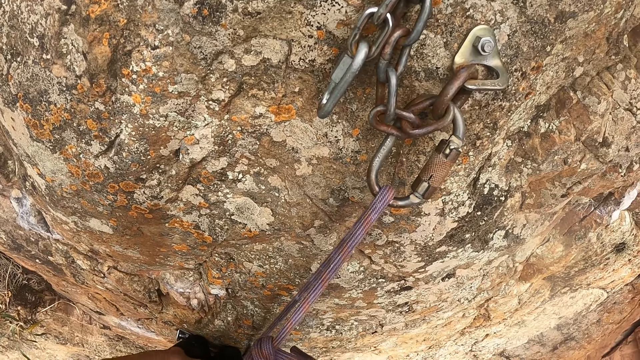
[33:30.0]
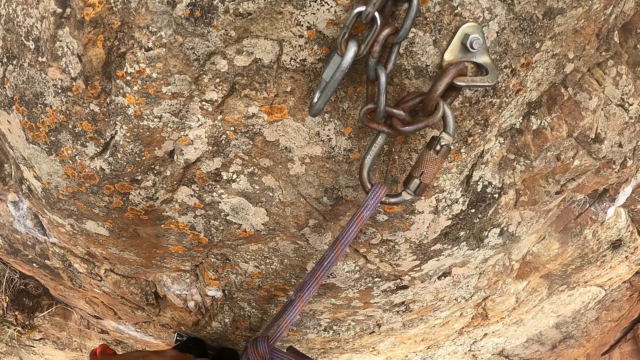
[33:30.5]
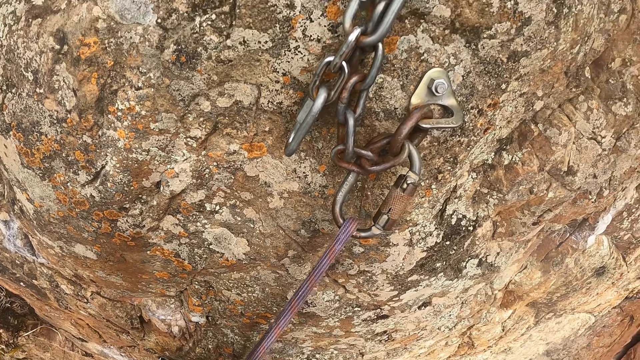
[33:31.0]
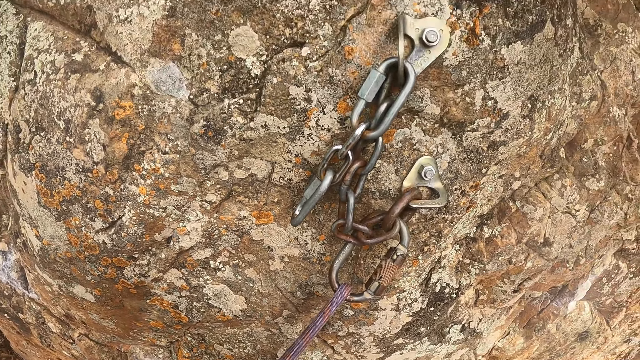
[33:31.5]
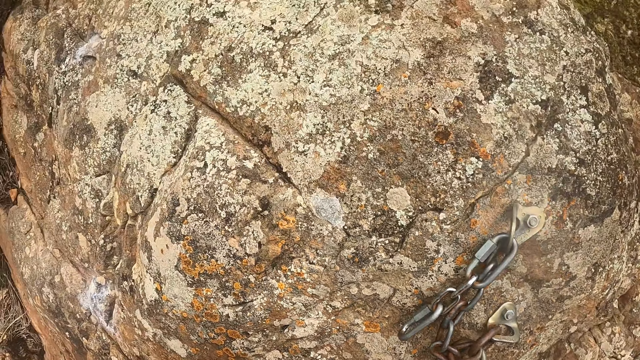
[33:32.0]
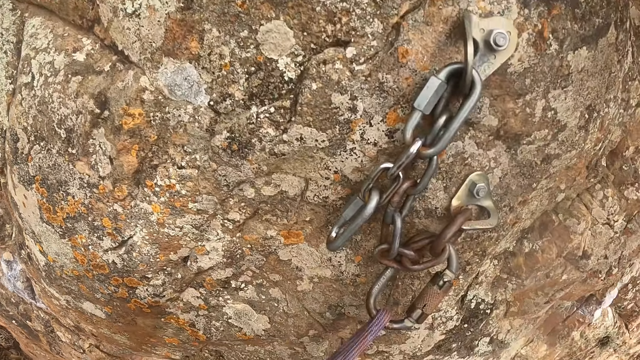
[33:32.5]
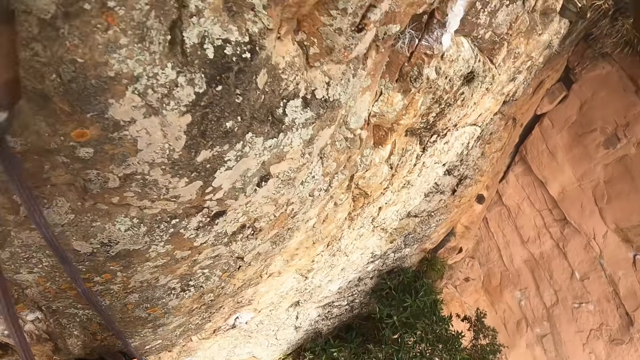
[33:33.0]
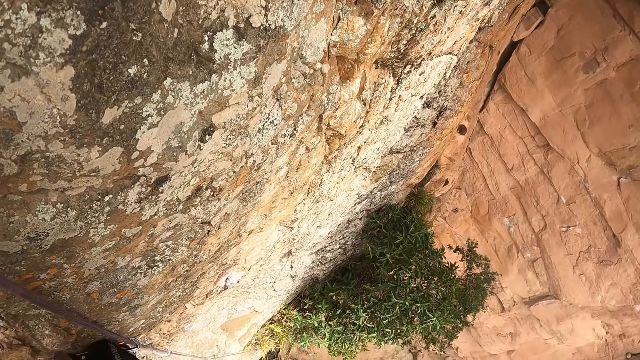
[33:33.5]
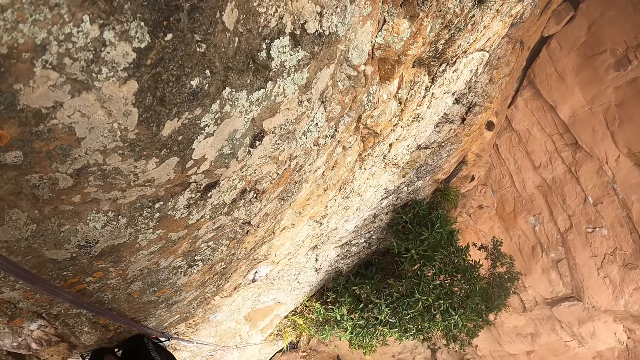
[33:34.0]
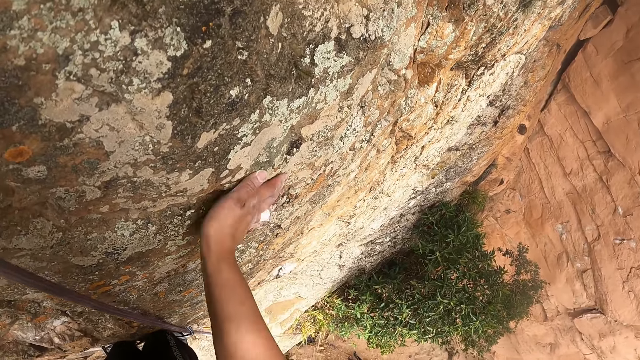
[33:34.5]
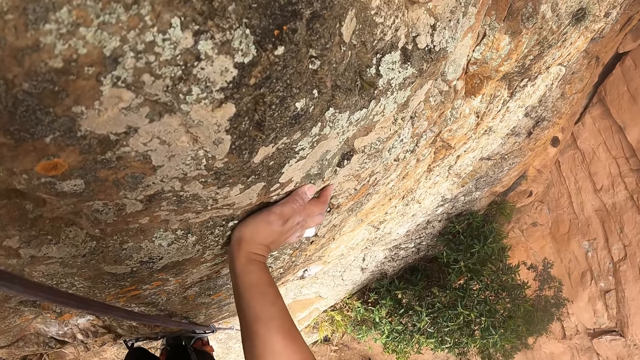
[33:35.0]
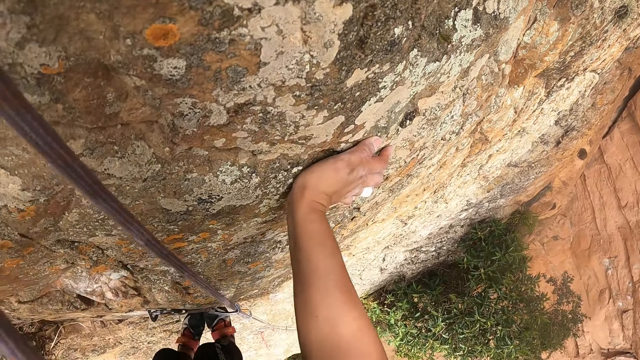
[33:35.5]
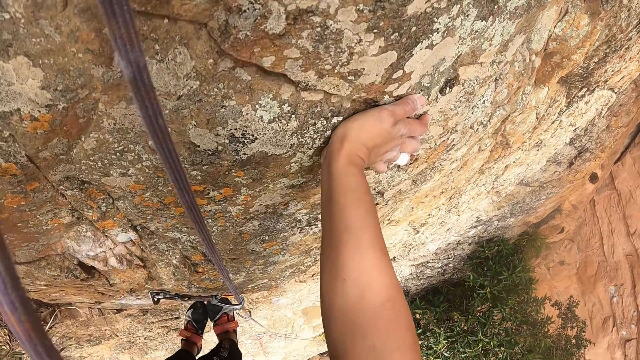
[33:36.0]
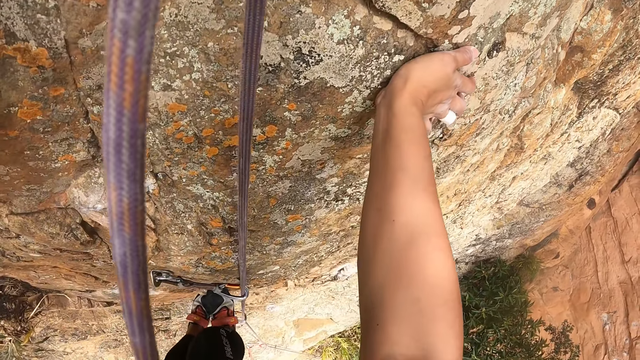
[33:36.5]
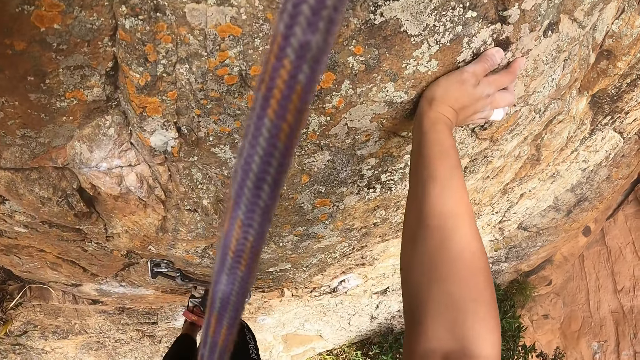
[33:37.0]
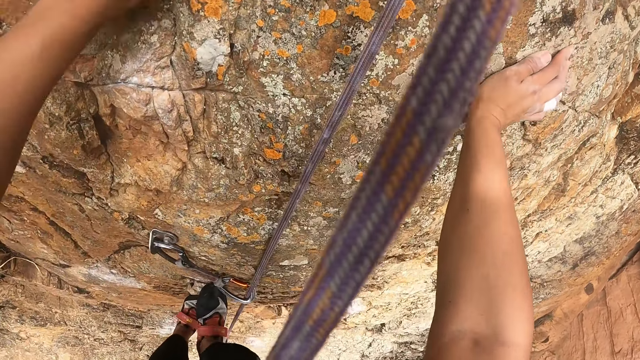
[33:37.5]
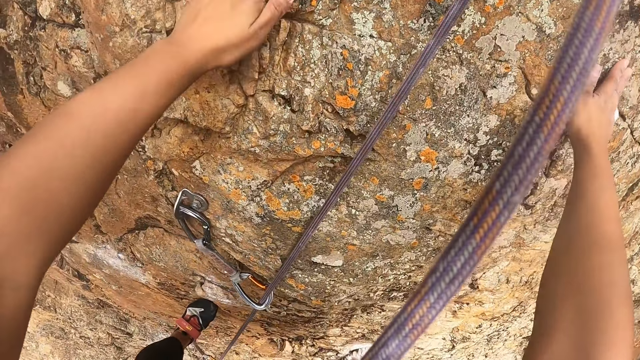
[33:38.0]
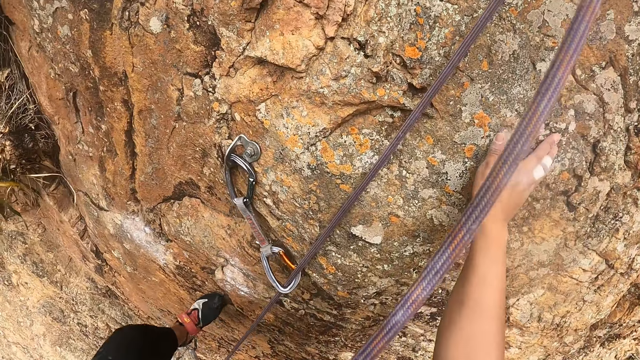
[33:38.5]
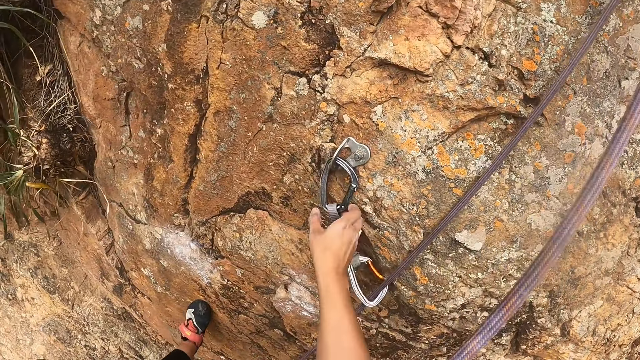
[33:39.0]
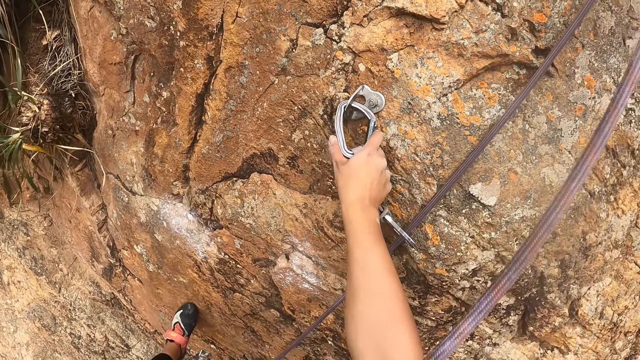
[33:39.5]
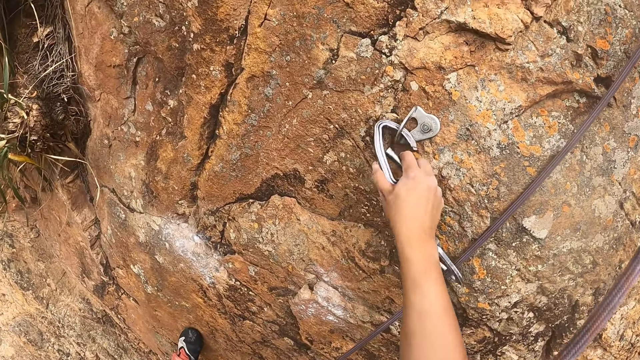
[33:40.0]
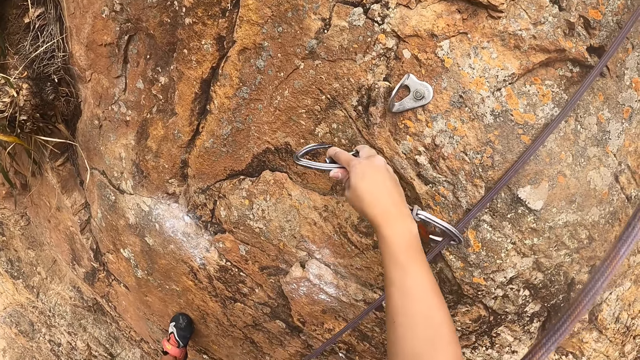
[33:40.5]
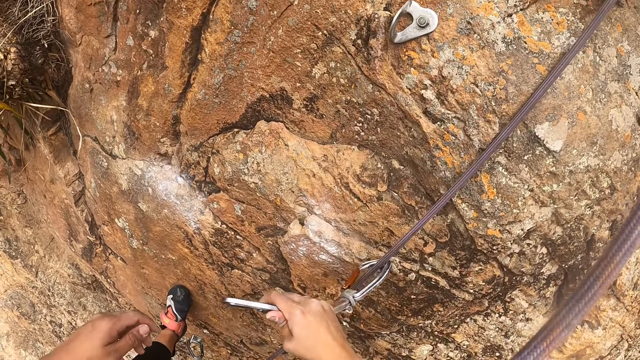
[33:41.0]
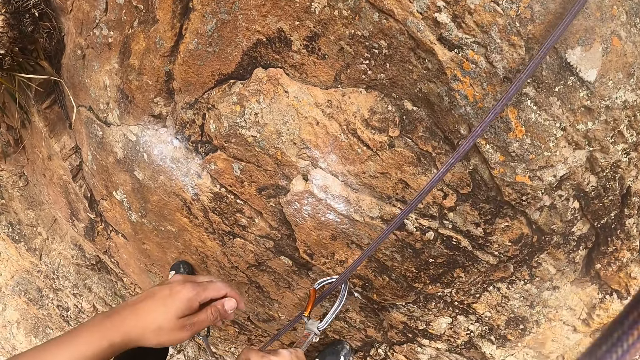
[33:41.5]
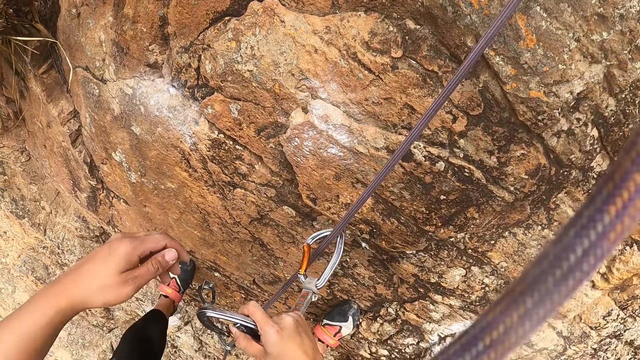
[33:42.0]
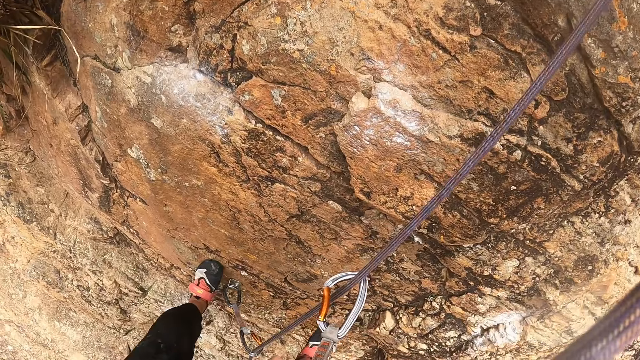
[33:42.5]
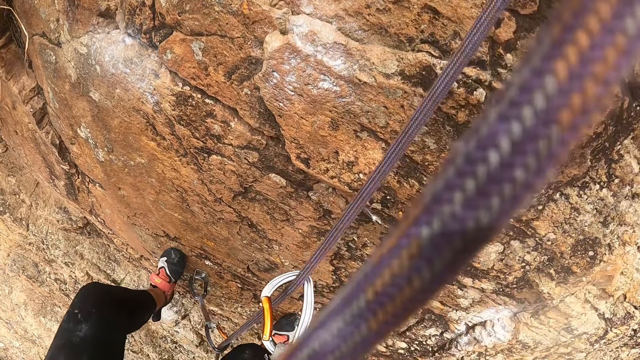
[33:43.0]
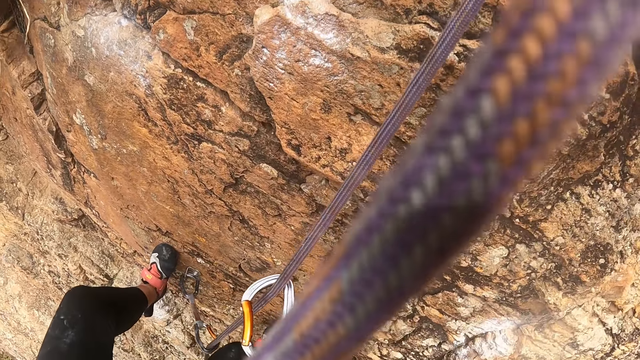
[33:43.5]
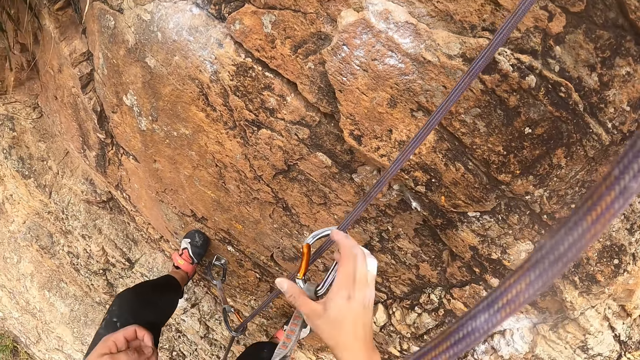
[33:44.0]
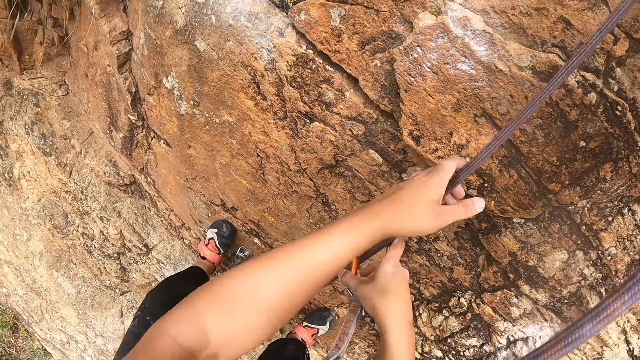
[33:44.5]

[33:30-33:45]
The camera wearer looks around. They look down. They hold the rock. They look around. They climb down the rock. They pull the hook. They unhook the rope grabs. They climb down the rock.

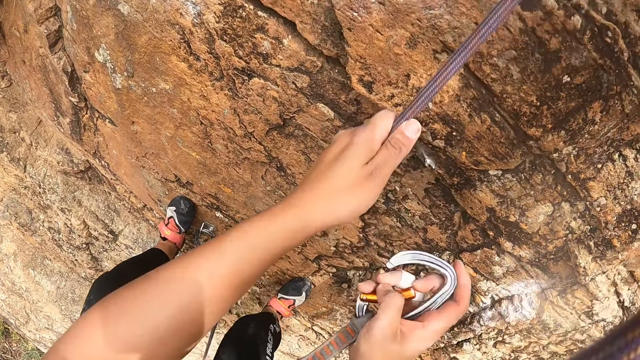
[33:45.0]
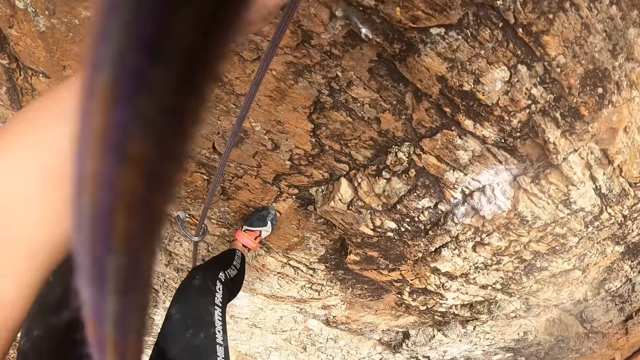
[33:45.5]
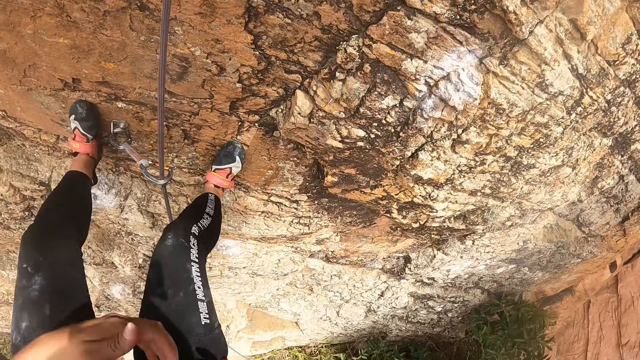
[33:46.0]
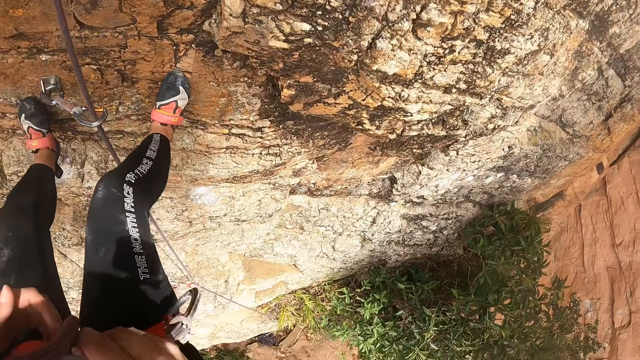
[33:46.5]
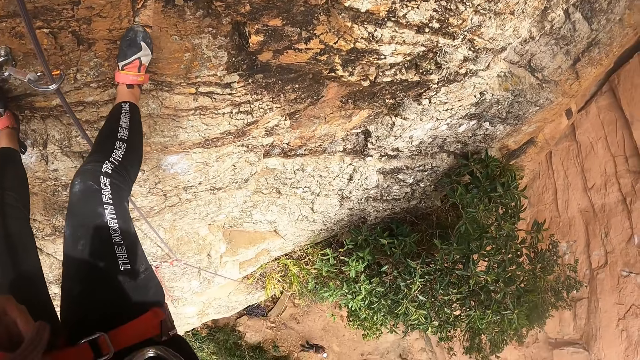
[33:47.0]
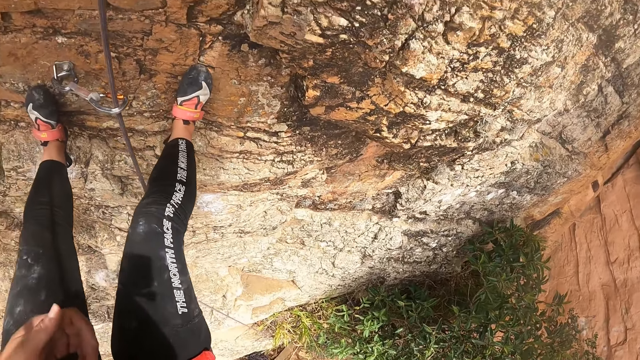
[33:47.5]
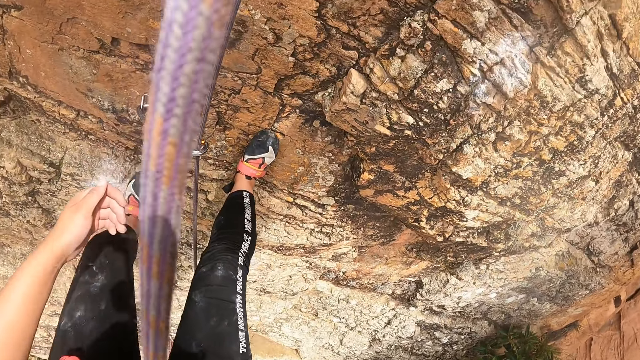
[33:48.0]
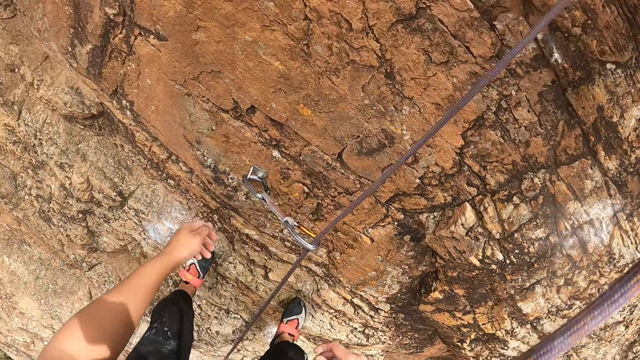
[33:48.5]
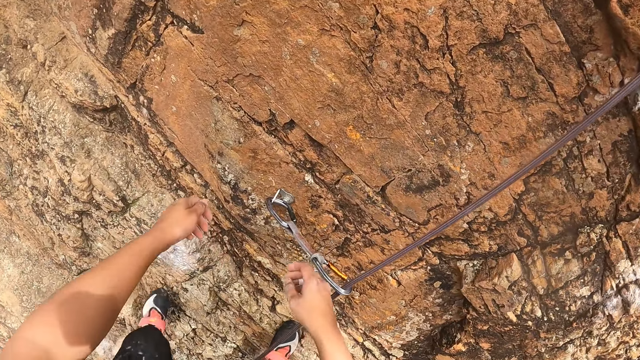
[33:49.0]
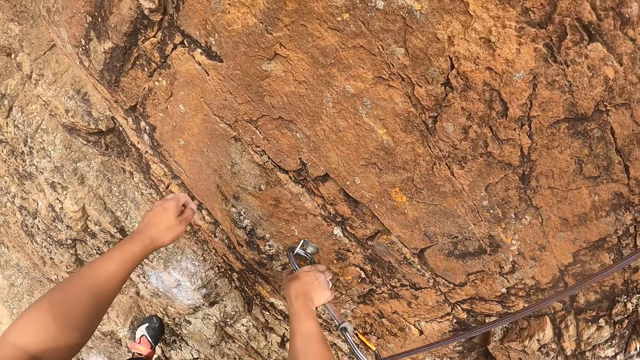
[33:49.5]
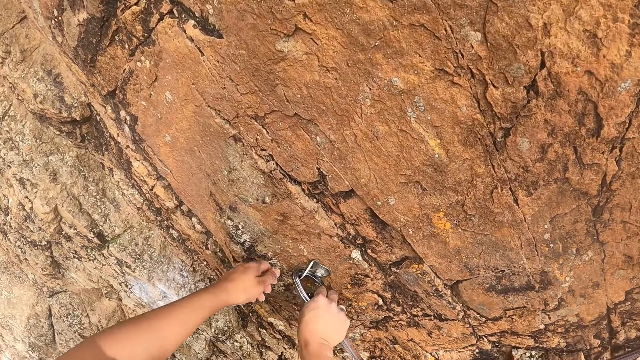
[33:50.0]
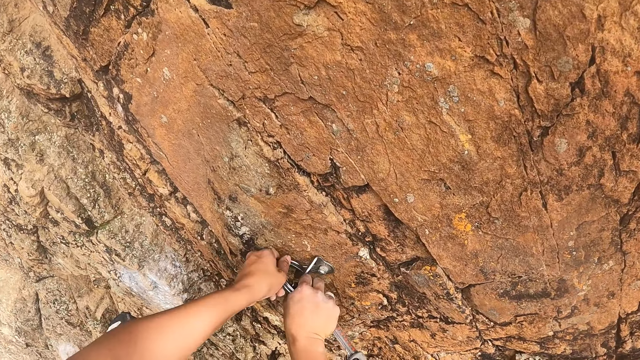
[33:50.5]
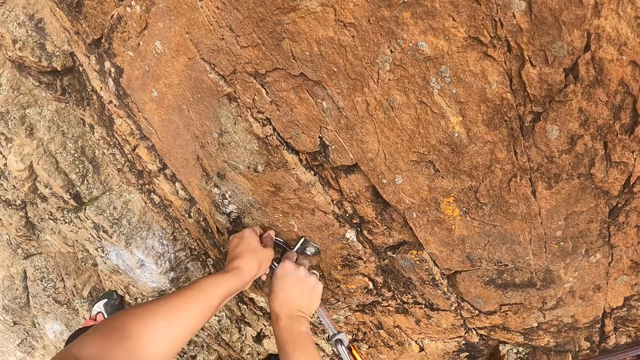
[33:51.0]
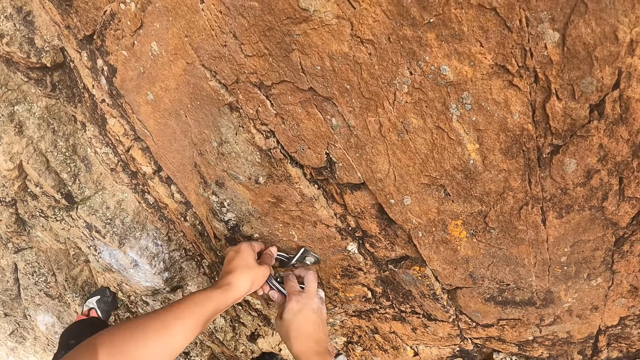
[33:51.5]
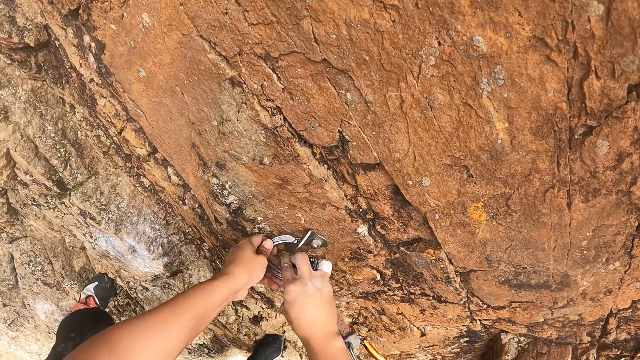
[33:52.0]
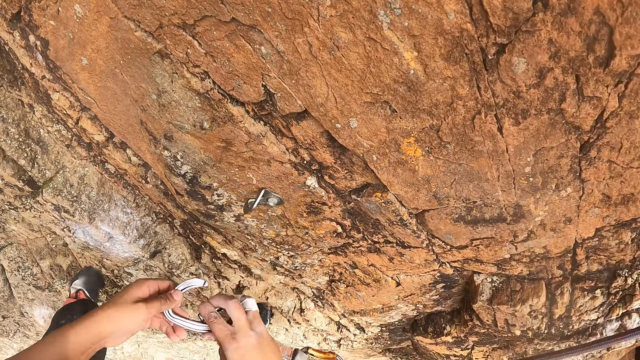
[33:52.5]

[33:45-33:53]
The camera wearer removes the hook from the rope. They look around. They look down. They climb down the rock. They remove the hook from the holder on the rock.
